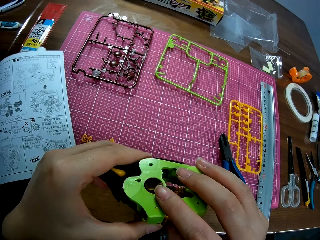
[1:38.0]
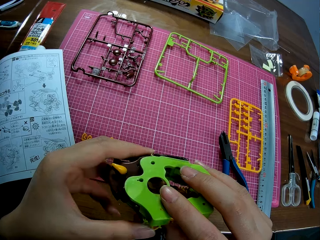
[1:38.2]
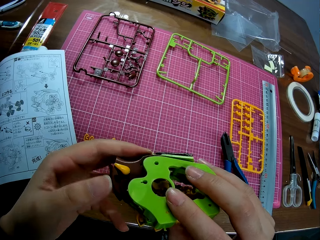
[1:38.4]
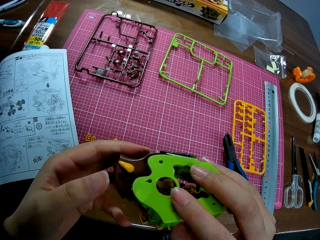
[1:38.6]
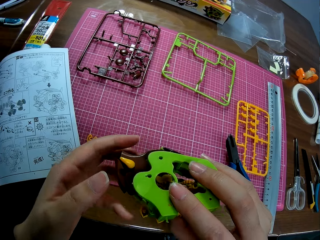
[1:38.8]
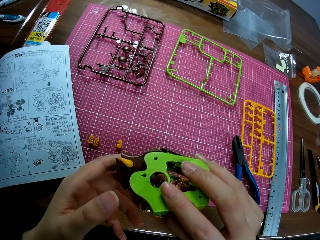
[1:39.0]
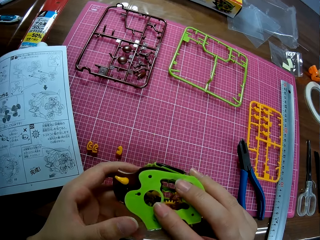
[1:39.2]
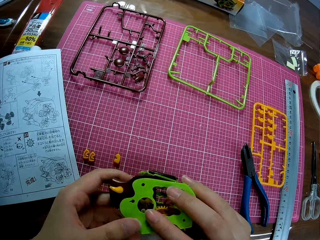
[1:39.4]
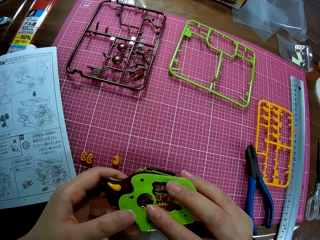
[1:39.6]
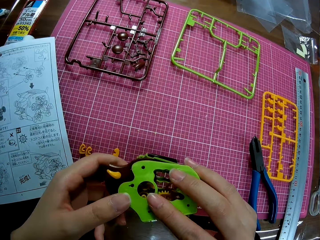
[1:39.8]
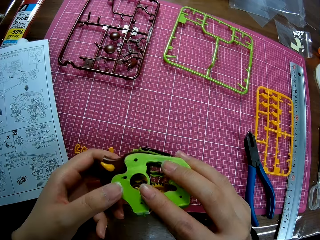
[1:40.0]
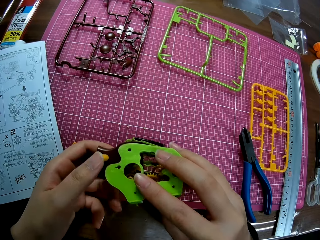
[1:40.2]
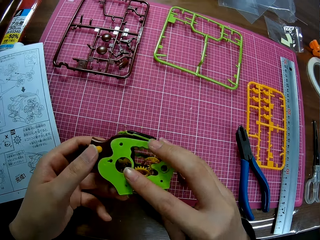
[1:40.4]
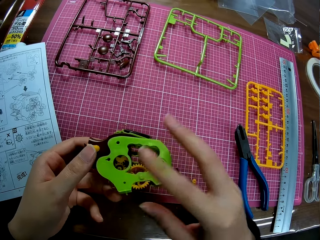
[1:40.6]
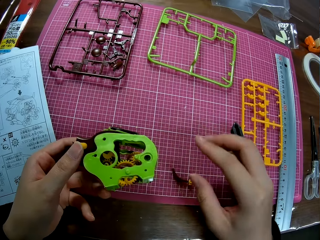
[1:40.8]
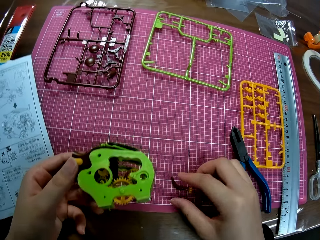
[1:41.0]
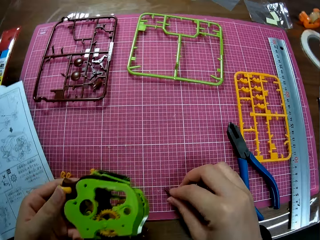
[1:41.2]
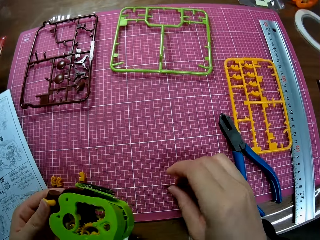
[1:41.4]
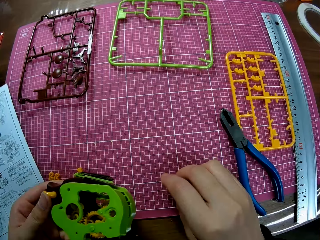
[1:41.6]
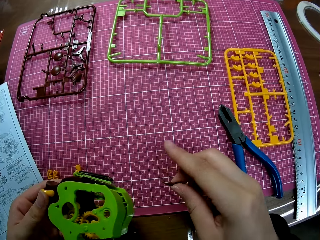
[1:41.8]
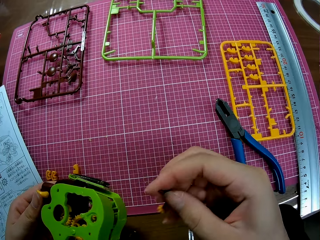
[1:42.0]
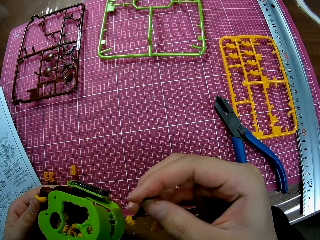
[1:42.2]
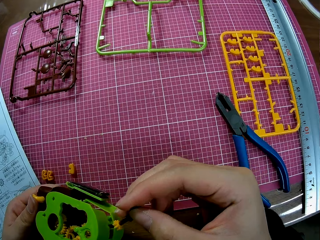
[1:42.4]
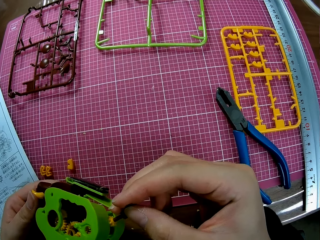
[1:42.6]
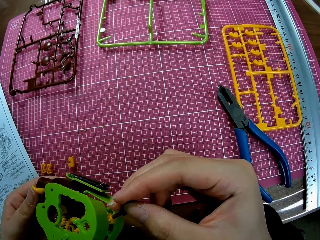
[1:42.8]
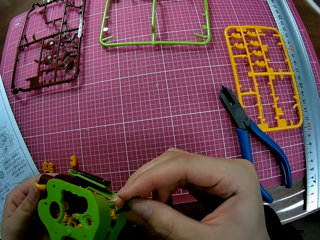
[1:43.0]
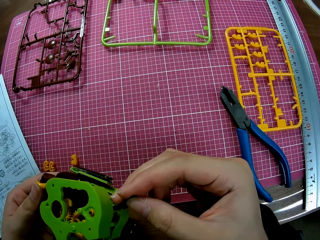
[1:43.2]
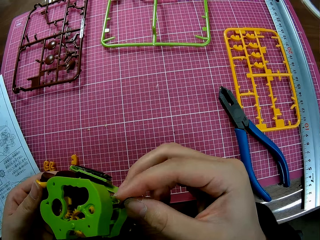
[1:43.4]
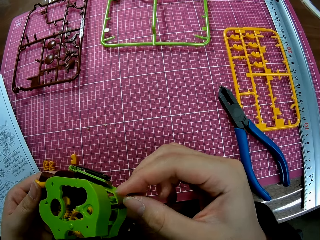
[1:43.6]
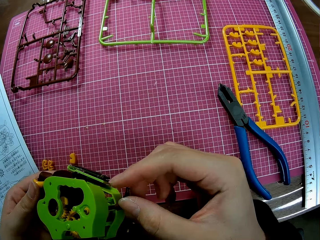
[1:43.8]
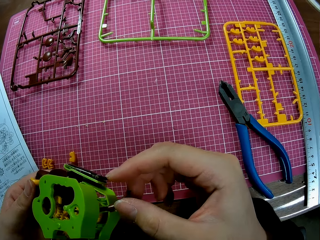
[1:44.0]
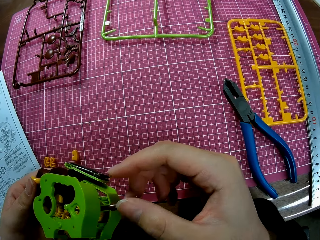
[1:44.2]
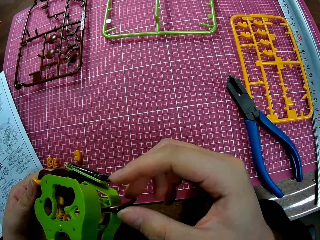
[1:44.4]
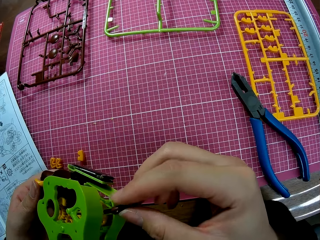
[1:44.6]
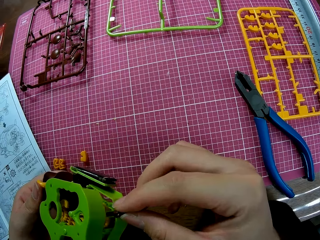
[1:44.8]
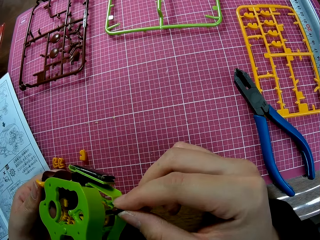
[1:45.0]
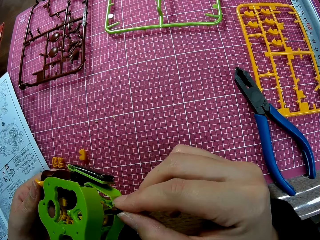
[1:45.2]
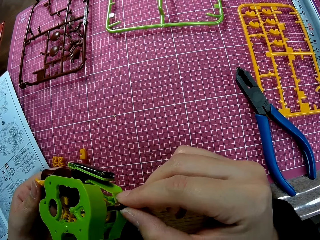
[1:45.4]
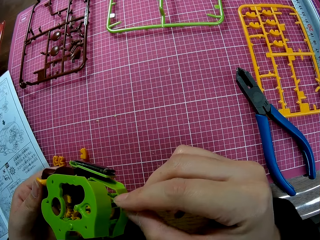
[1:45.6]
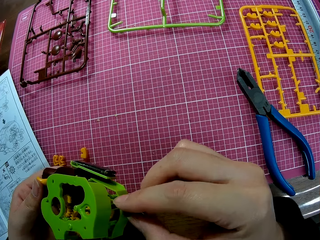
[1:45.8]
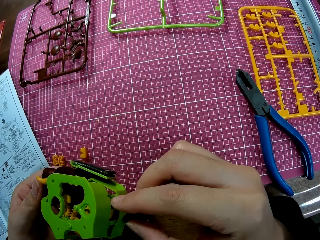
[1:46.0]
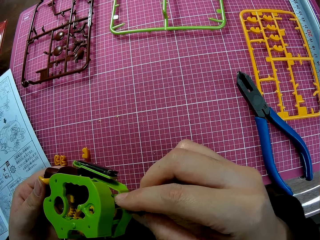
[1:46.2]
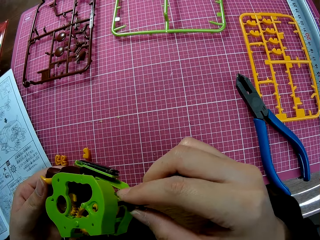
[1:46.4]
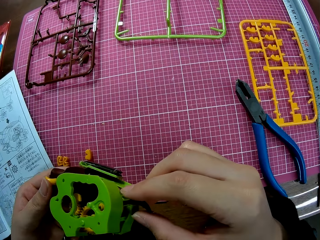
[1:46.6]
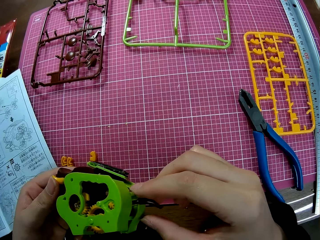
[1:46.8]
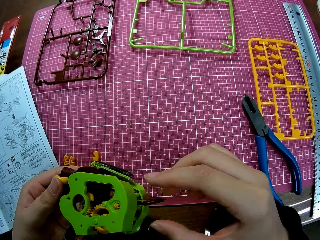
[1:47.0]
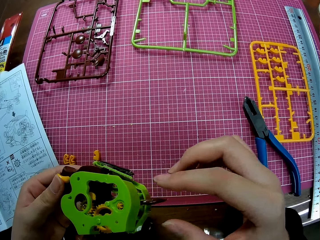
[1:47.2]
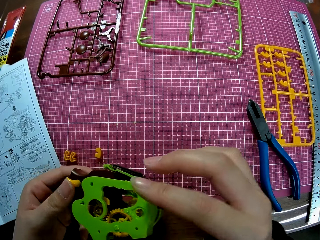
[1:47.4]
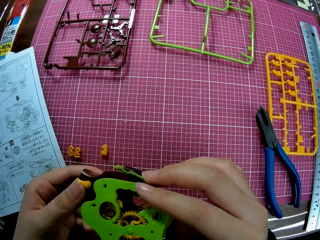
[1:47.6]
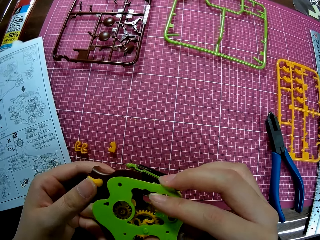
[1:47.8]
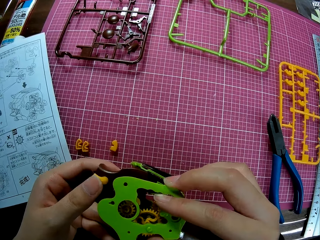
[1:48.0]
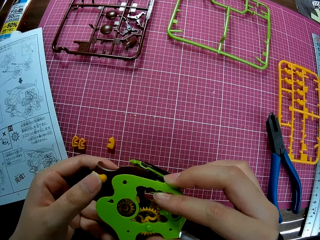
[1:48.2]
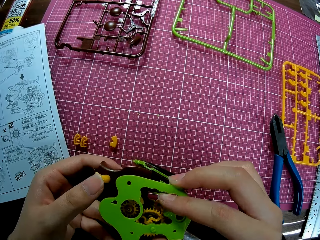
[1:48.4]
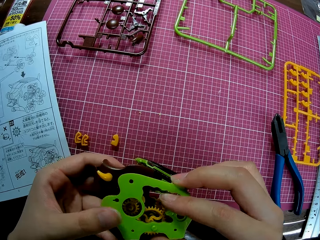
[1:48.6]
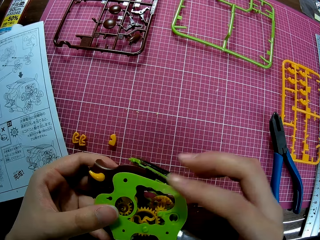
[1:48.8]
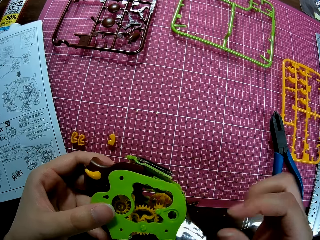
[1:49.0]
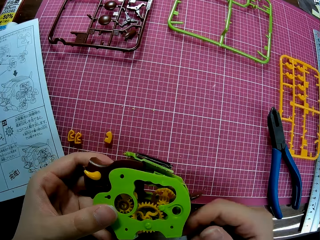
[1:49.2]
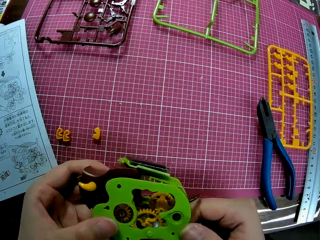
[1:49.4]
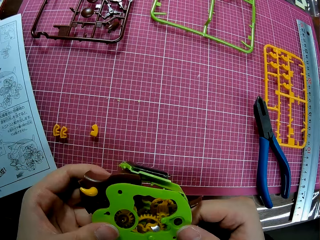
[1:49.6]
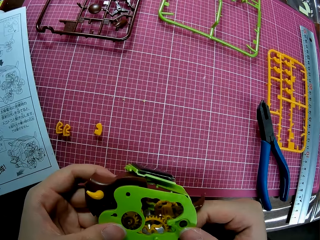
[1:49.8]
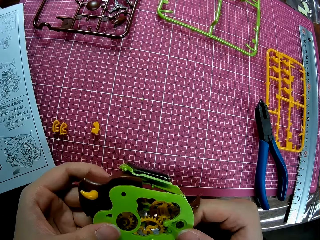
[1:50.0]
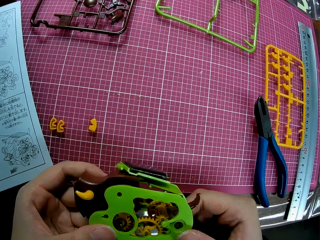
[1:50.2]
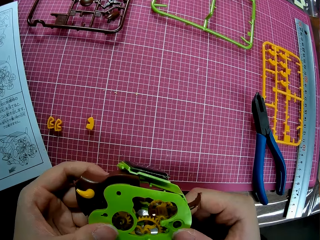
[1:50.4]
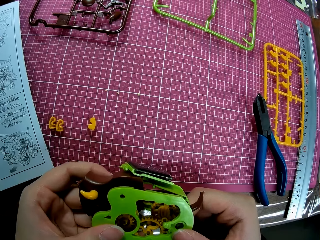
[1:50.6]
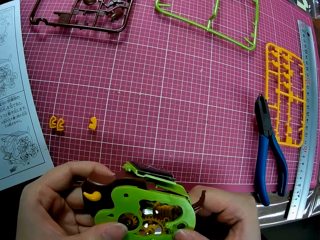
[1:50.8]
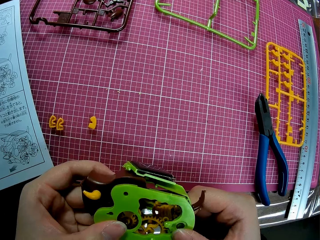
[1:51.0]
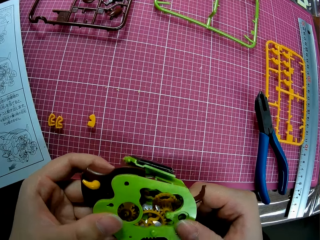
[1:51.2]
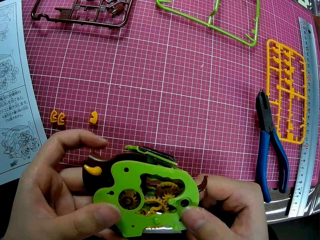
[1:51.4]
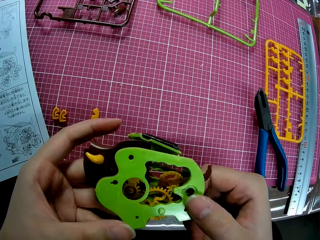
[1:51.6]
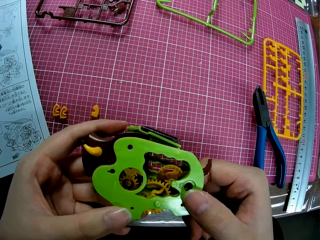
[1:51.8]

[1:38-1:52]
The camera wearer picks up a small piece from the table. They attach the small piece to the engine. They fit the sheet on the engine.

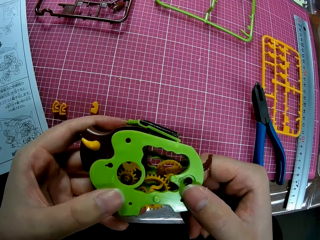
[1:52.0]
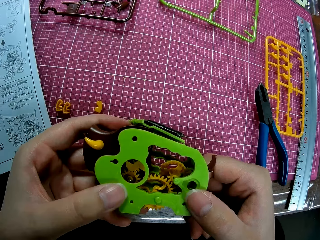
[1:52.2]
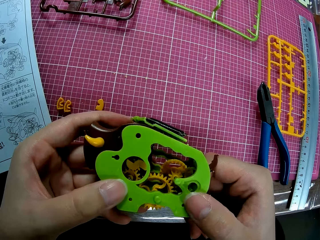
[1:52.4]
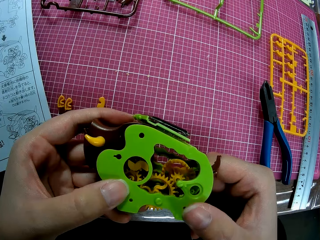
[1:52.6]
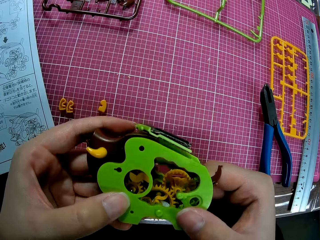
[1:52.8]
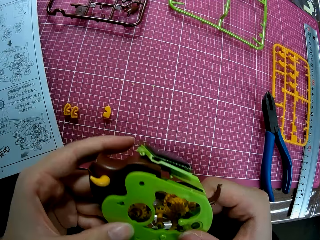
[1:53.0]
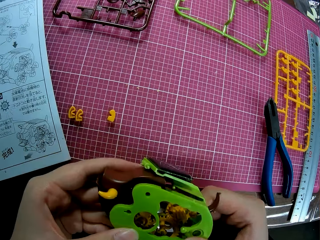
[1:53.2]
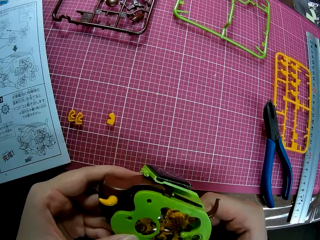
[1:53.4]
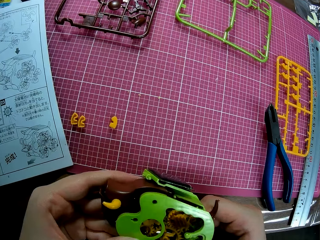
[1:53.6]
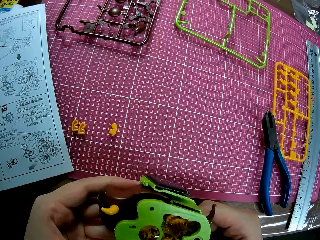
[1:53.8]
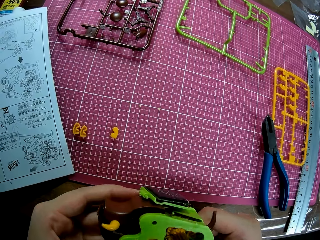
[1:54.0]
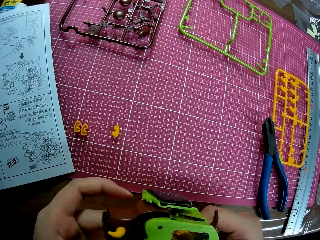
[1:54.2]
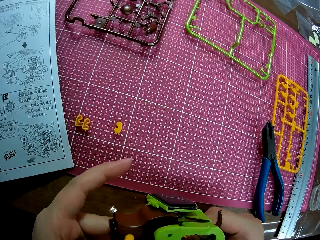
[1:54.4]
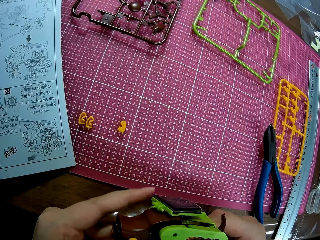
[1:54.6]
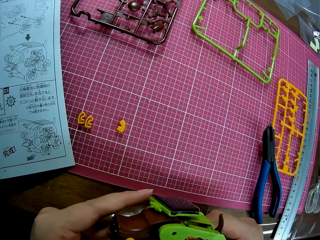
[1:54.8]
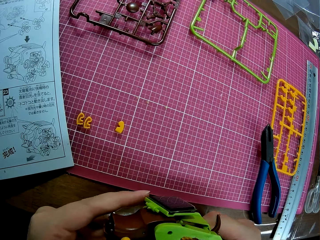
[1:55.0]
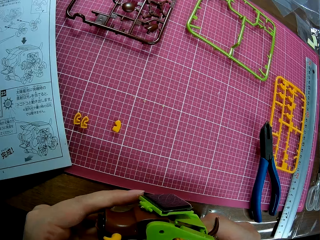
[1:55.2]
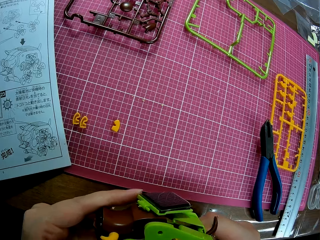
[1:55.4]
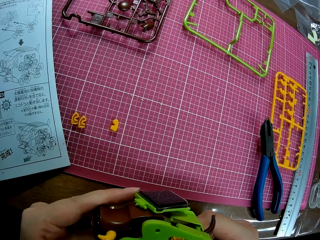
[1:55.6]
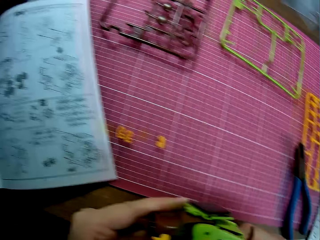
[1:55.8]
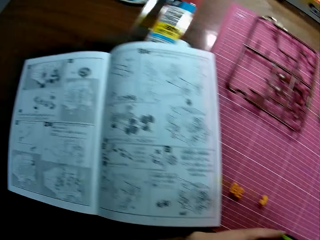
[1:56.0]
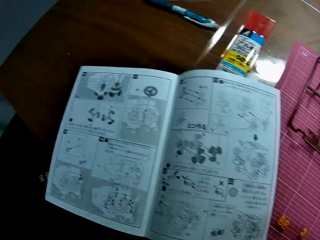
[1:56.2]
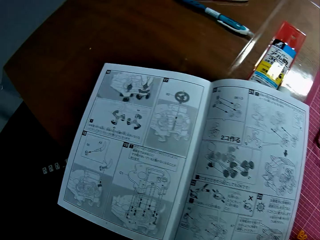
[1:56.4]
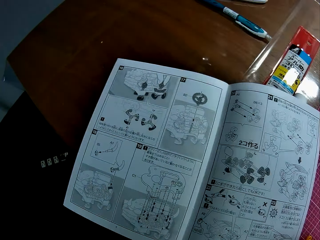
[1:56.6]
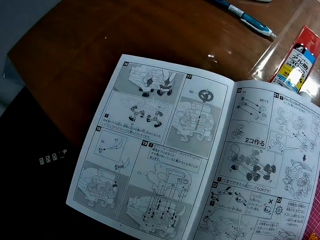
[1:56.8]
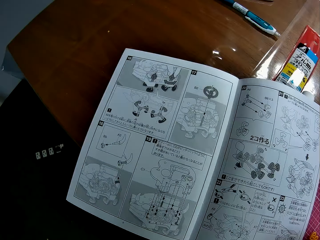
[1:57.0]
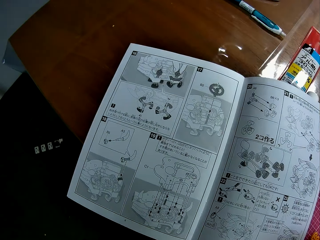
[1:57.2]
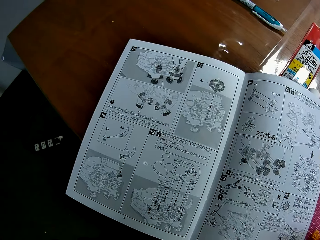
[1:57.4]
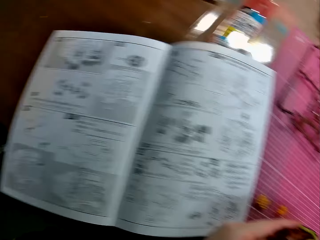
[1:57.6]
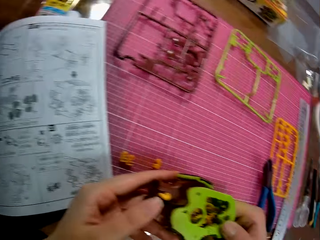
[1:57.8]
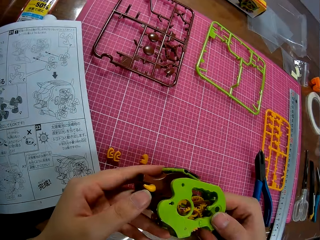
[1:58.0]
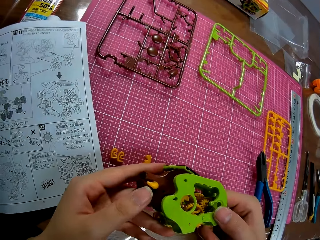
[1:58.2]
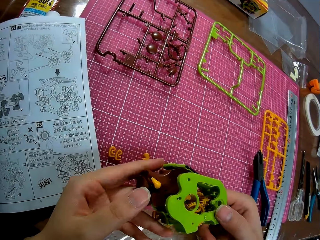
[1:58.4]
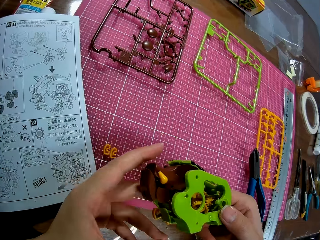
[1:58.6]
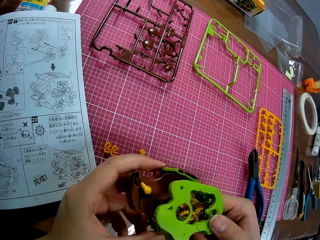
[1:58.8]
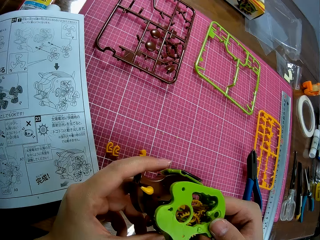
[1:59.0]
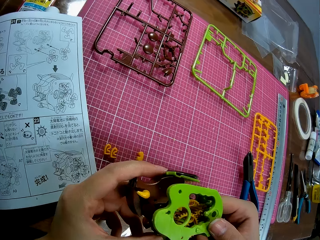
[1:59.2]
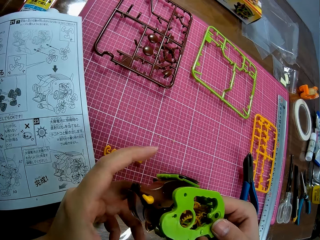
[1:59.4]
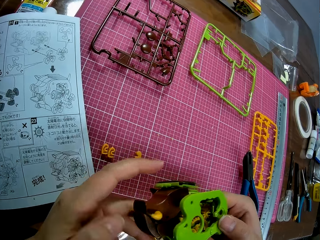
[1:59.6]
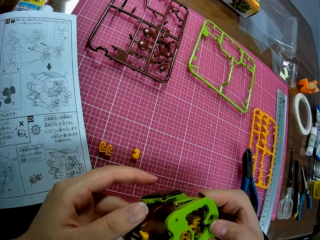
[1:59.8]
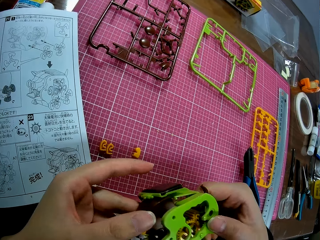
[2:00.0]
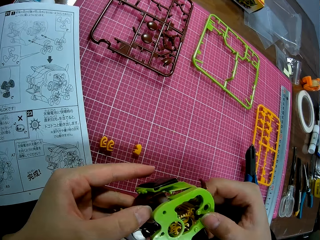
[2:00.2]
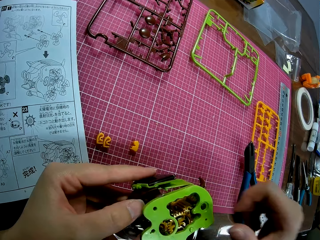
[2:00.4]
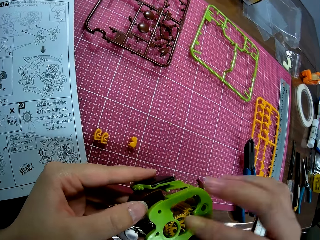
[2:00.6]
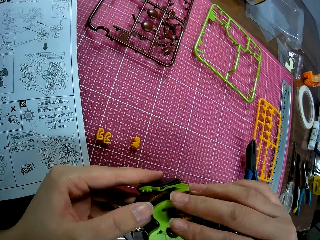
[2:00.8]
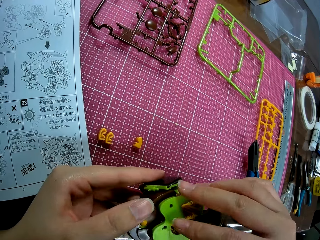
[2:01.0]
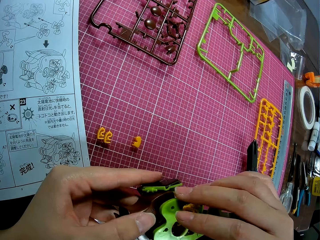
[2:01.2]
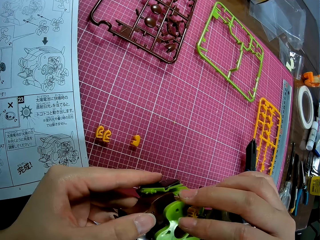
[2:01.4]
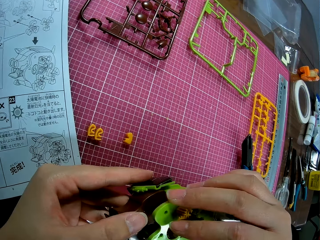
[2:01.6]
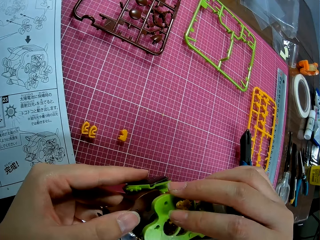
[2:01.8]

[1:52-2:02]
The camera wearer looks at the book on the table. They fit the sheet on the engine.
